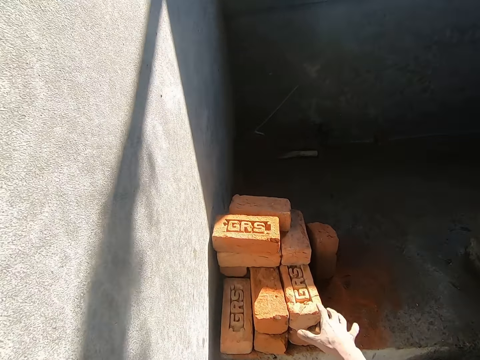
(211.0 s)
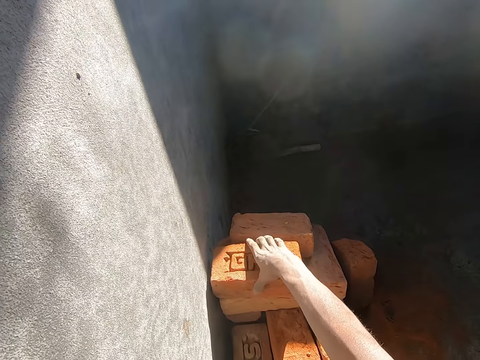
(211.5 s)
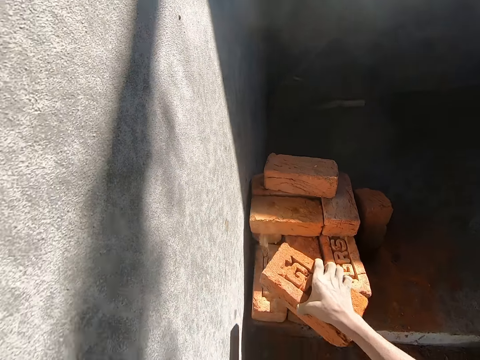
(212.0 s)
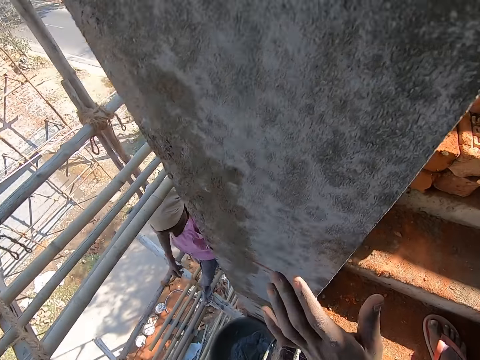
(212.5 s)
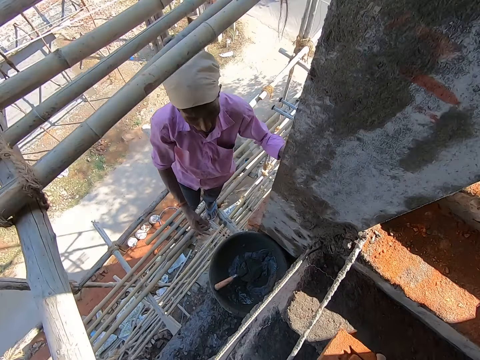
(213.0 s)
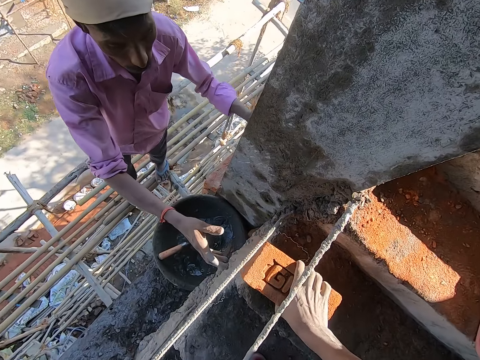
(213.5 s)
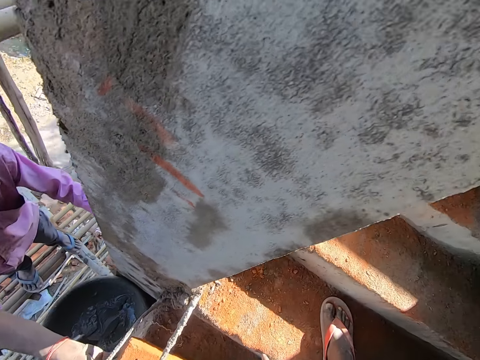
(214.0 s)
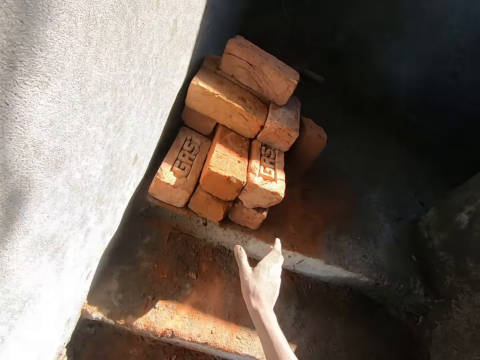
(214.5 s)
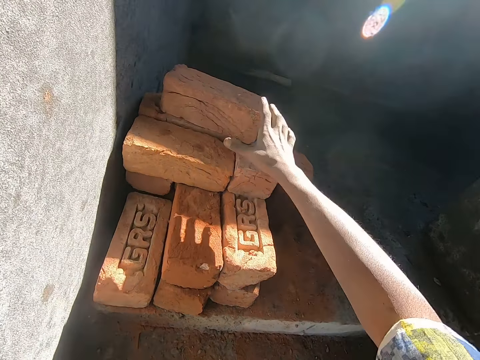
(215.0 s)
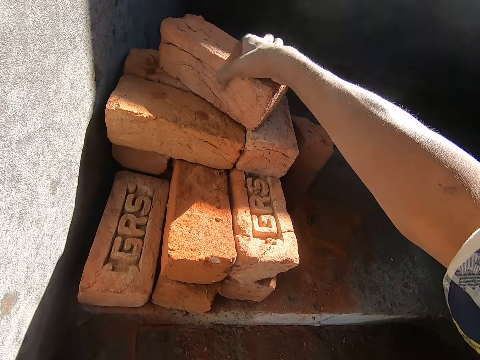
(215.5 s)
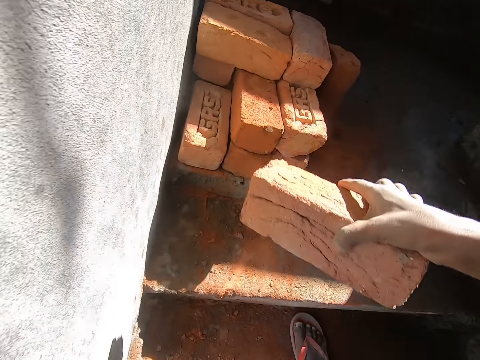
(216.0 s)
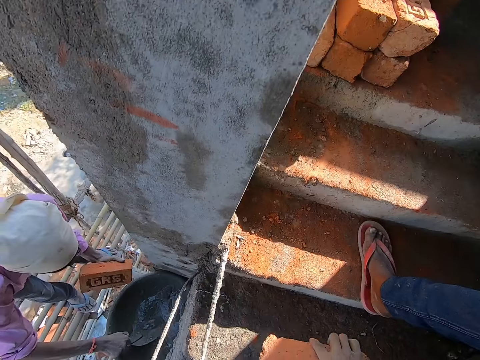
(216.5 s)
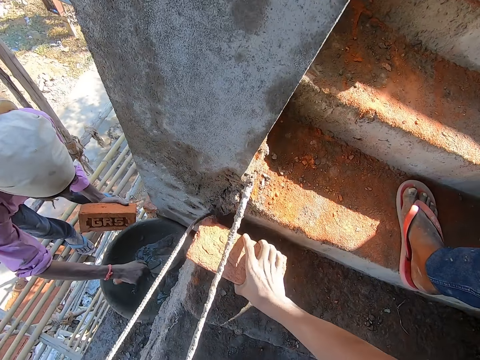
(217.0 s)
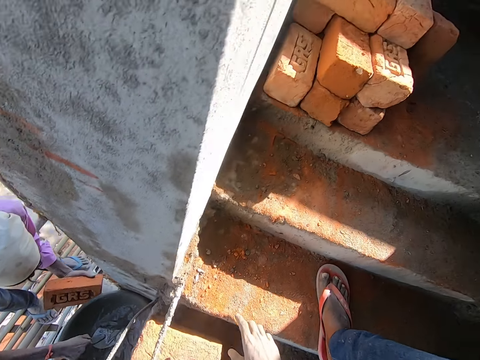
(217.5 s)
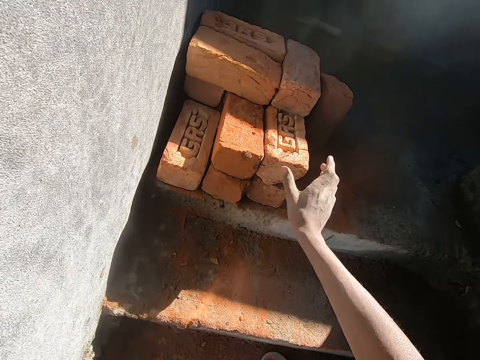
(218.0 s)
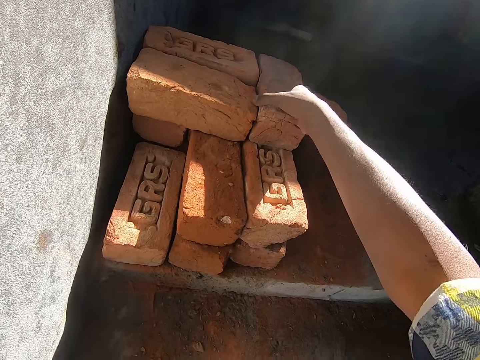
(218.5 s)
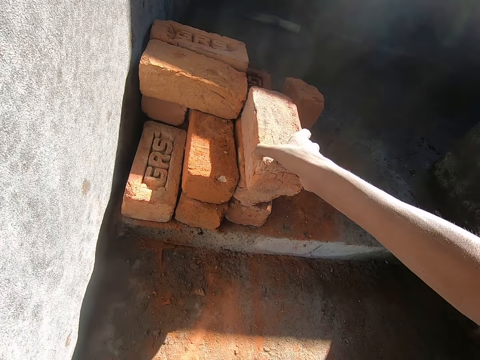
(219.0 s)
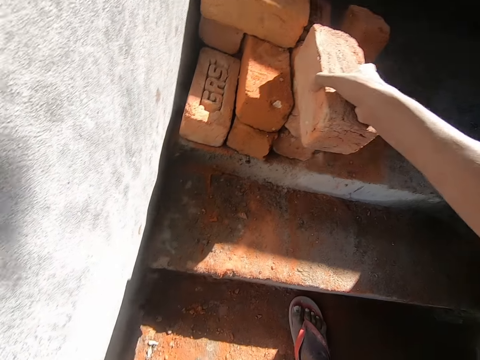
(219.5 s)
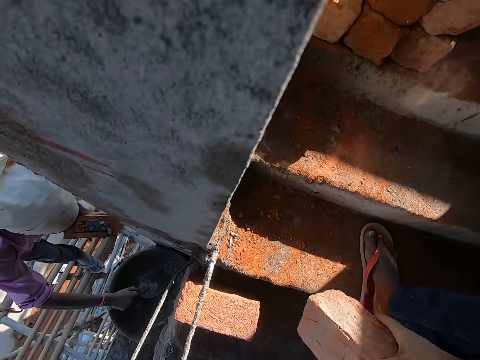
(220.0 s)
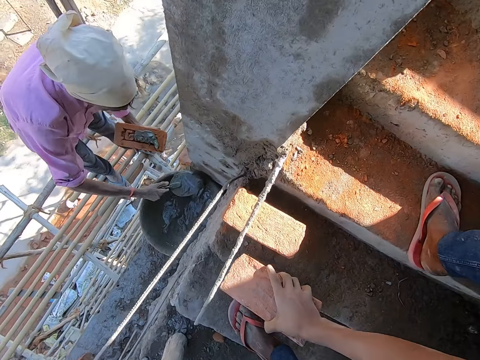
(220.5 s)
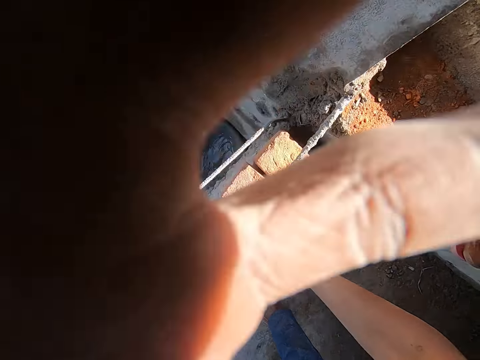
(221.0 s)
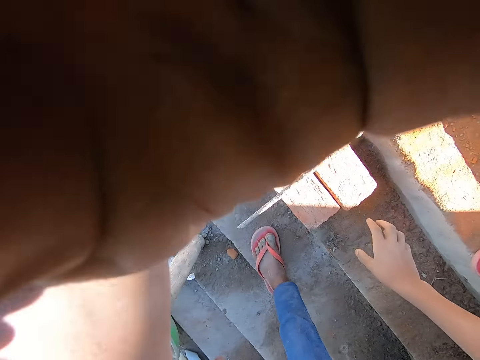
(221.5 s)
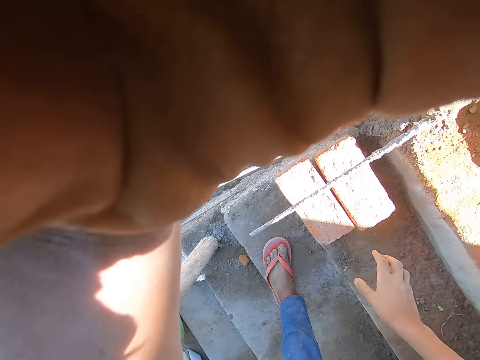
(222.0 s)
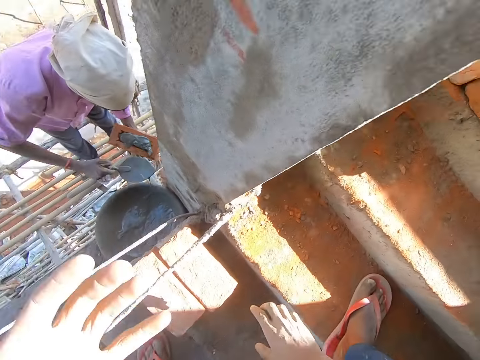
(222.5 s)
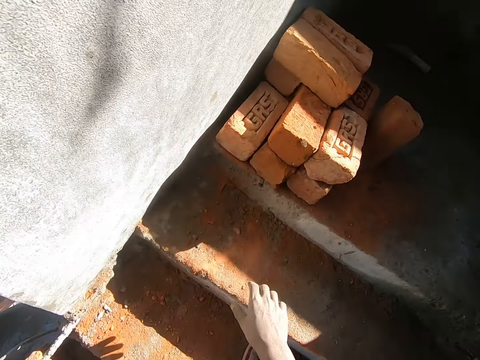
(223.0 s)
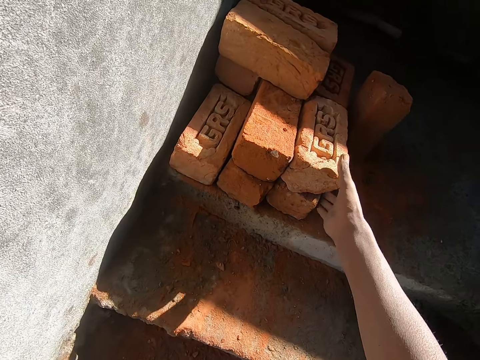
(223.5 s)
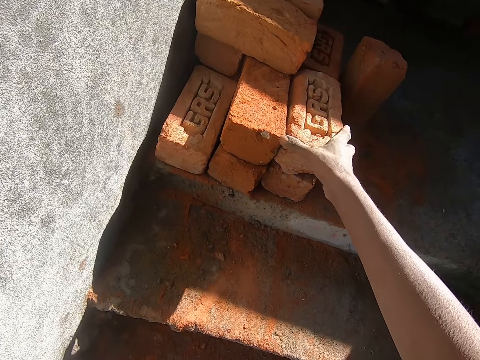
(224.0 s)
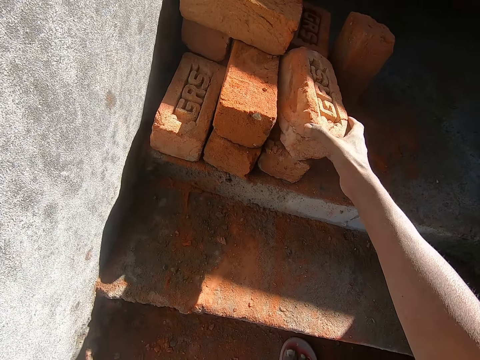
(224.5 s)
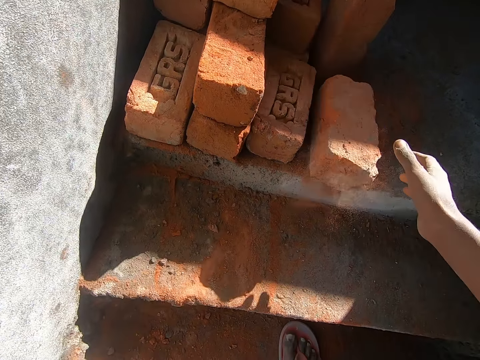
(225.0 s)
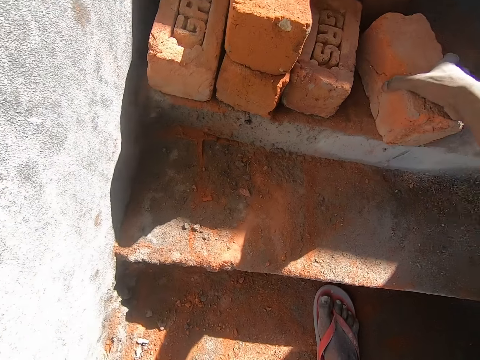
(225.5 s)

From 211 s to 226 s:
The camera wearer picks up a brick from the stairs with his right hand. He holds the brick. A man collects the brick from the camera wearer with his right hand. The camera wearer picks up the brick from the stairs with his right hand. He holds the brick. Another man scoops concrete from the mortar pan with the trowel in his right hand. The camera wearer drops the brick on the stairs with his right hand. He picks up the brick from the stairs with his right hand. He holds the brick. The other man scoops concrete from the mortar pan with the trowel in his right hand. The camera wearer touches his face with his left hand. He drops the brick on the stairs with his right hand. He adjusts the camera. He picks up the brick from the stairs with his right hand.

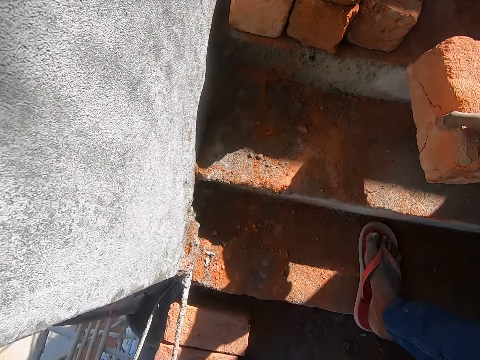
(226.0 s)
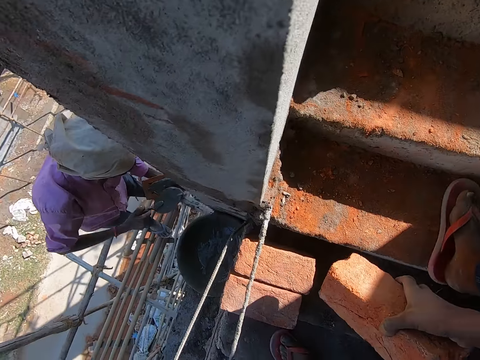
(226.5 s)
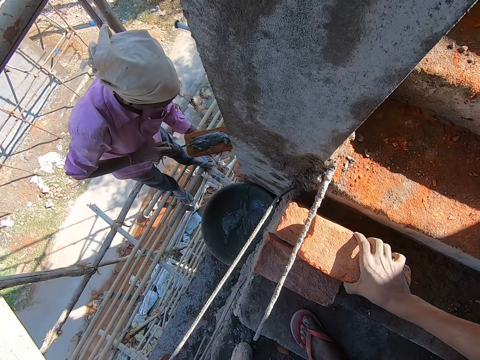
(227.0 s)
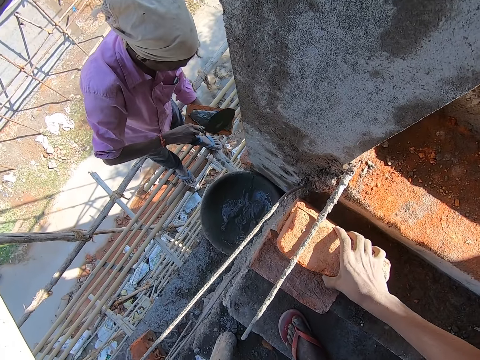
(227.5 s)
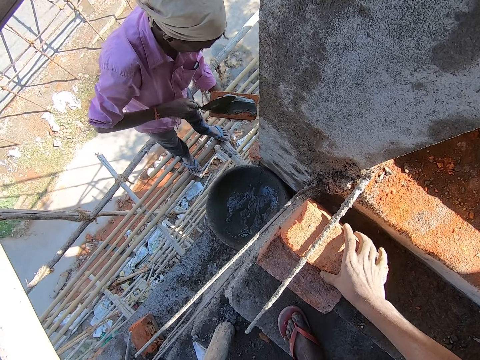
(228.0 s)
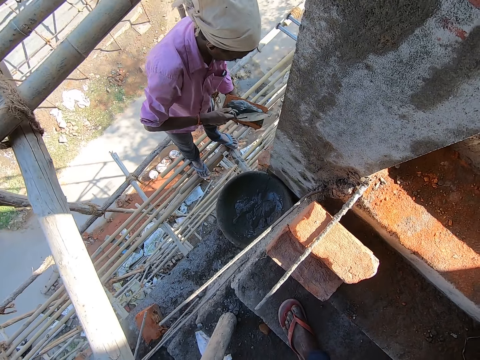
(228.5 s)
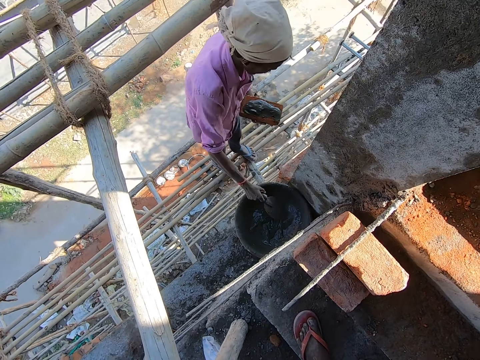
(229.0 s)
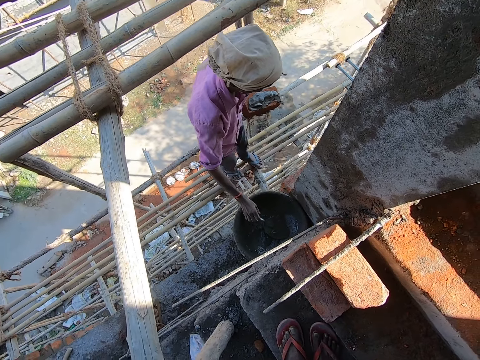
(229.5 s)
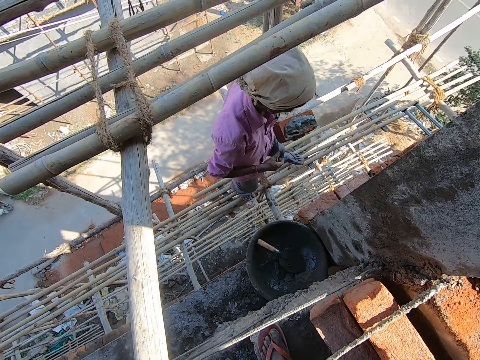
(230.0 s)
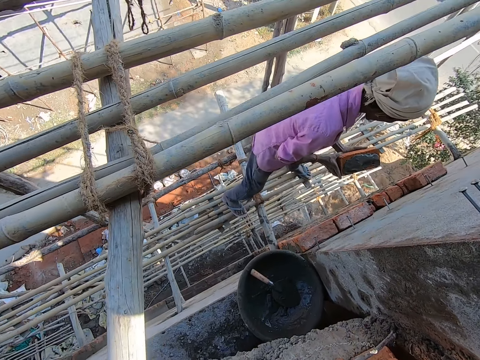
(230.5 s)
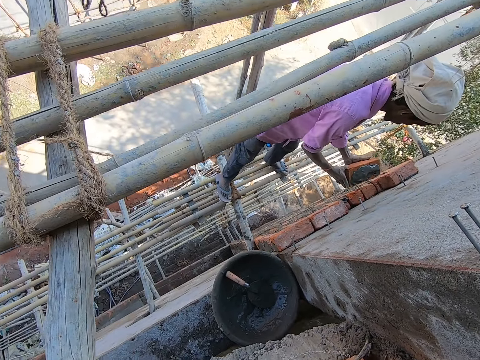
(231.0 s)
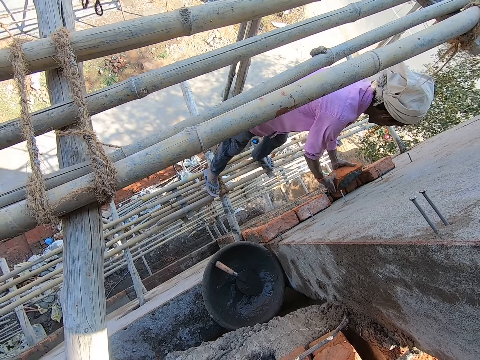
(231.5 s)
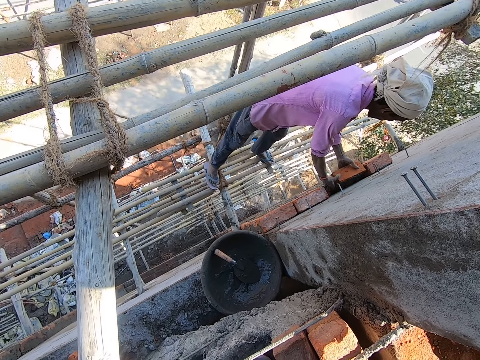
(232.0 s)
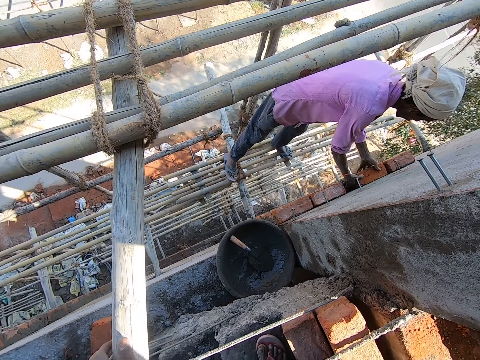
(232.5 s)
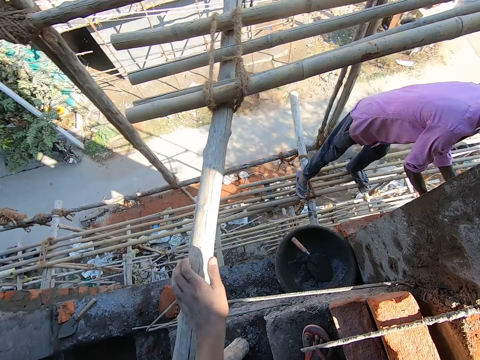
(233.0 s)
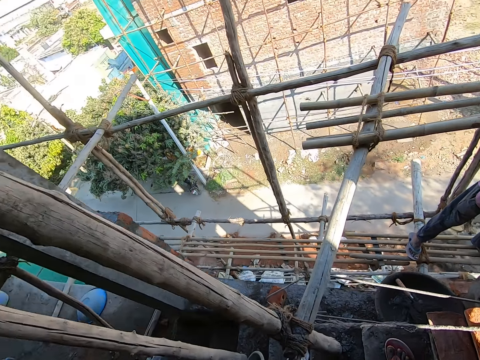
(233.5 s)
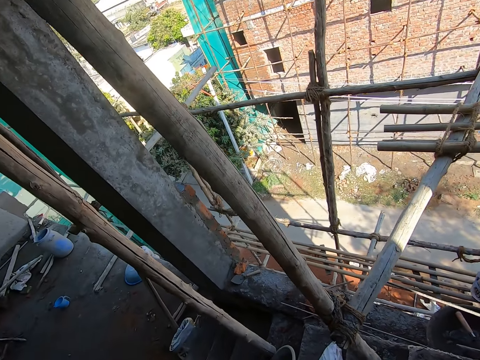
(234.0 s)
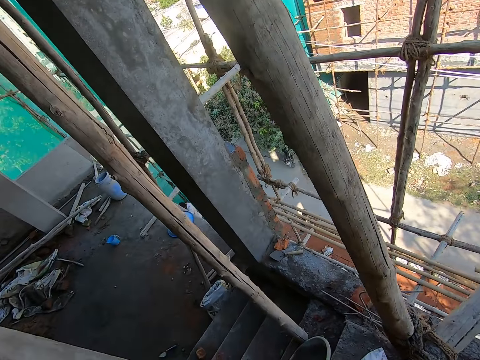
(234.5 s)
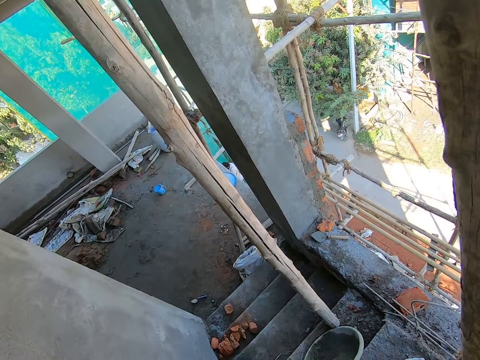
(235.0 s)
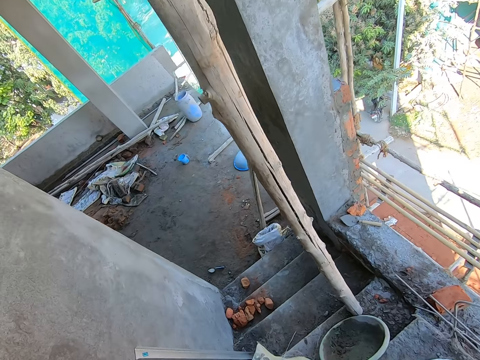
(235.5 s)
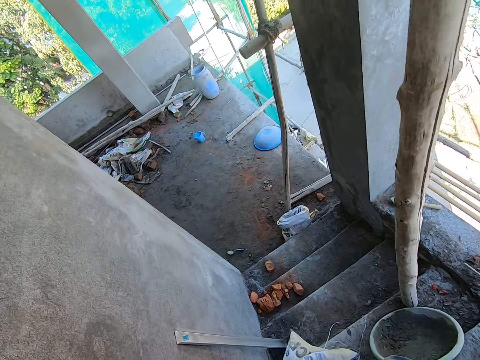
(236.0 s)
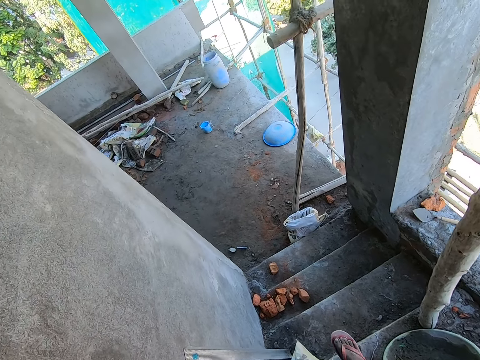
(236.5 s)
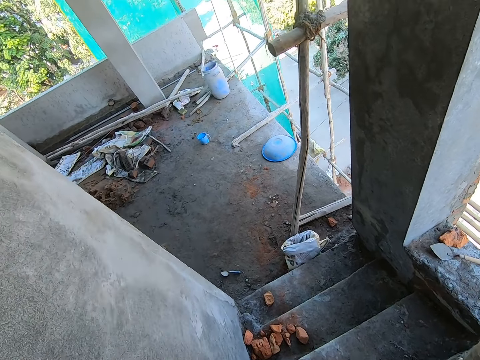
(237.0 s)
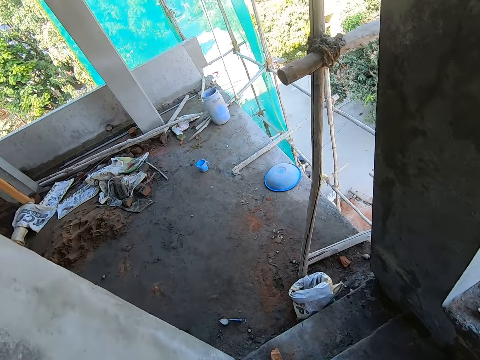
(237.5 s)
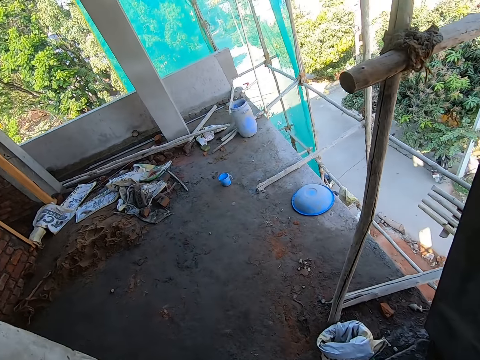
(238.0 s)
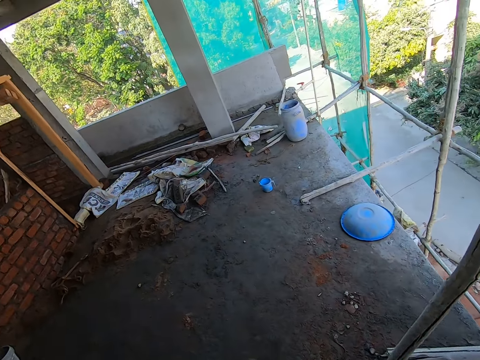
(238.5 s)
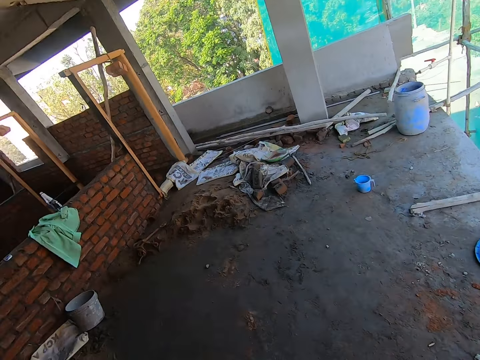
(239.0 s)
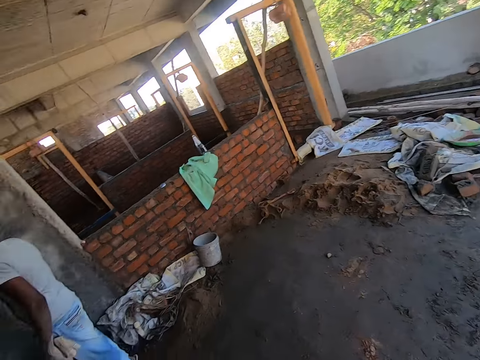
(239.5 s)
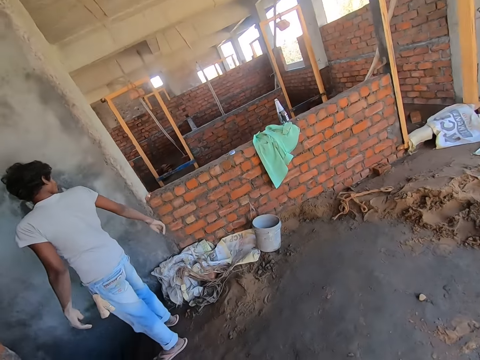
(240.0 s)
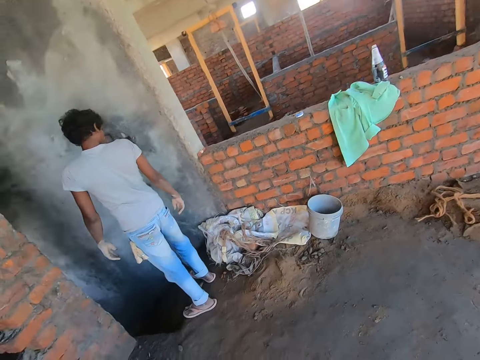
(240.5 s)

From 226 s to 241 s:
The camera wearer holds the brick. A man scoops concrete from the mortar pan with the trowel in his right hand. The camera wearer drops the brick on the stairs with his right hand. The man pours the concrete on the brick with the trowel in his right hand. The man drops the trowel in the mortar pan with his right hand. The man holds the brick with his hands. The camera wearer talks with the man. The man lays the brick on the wall with his hands. The camera wearer looks around. He walks down the stairs. He walks around.
